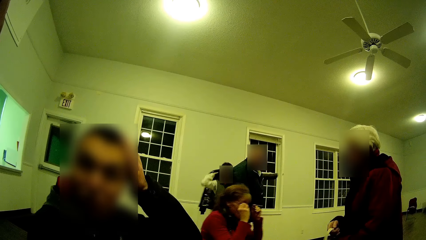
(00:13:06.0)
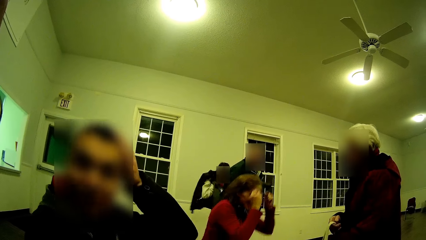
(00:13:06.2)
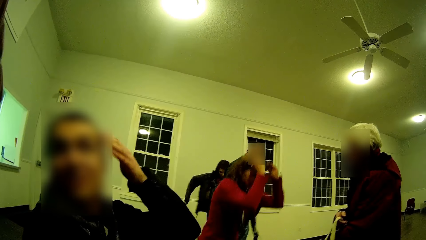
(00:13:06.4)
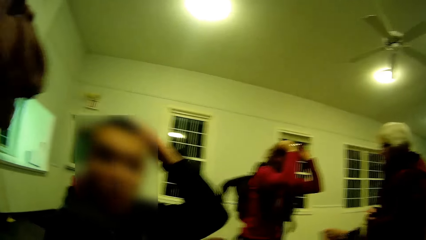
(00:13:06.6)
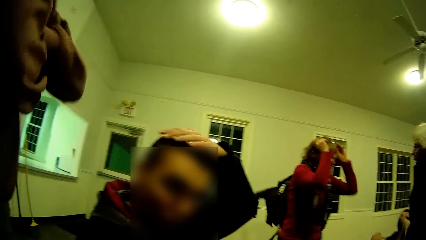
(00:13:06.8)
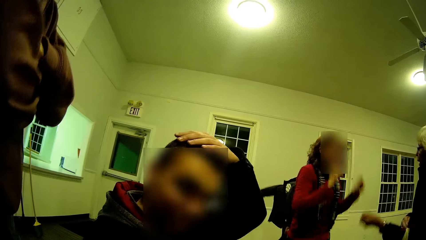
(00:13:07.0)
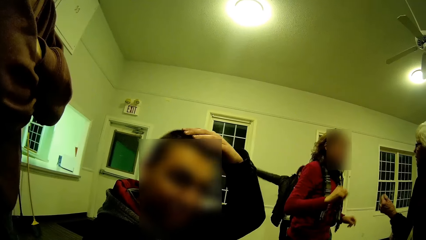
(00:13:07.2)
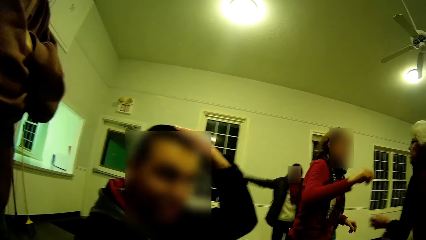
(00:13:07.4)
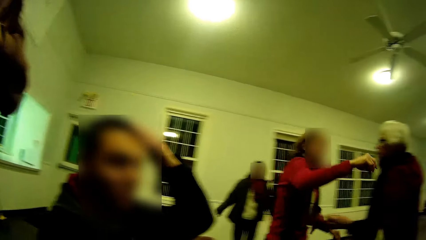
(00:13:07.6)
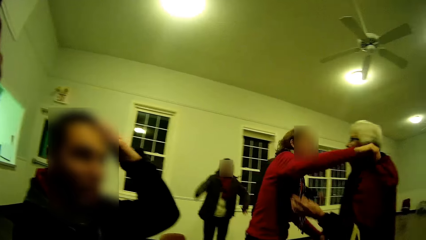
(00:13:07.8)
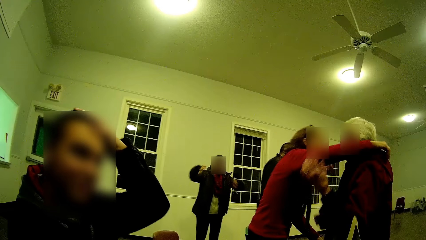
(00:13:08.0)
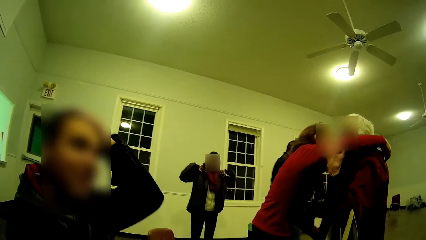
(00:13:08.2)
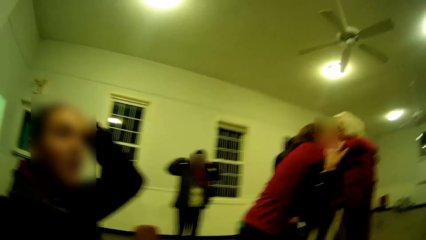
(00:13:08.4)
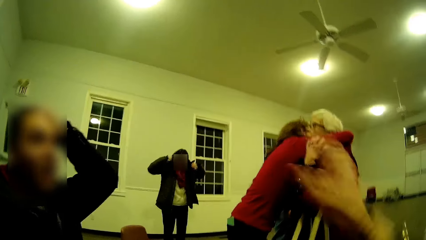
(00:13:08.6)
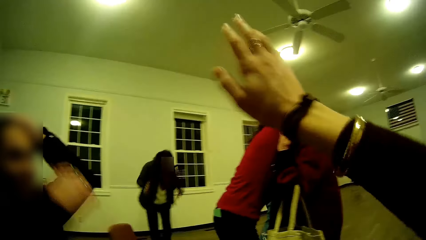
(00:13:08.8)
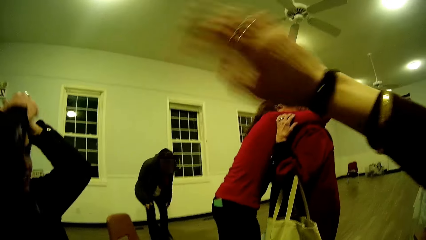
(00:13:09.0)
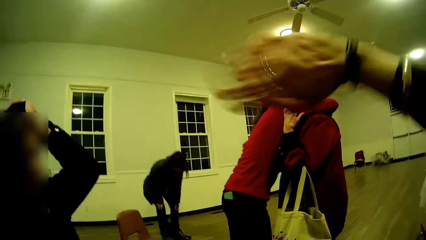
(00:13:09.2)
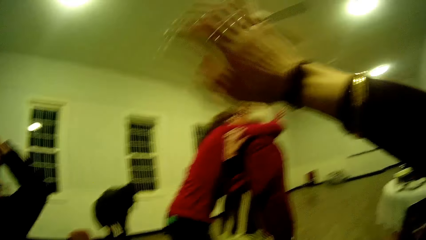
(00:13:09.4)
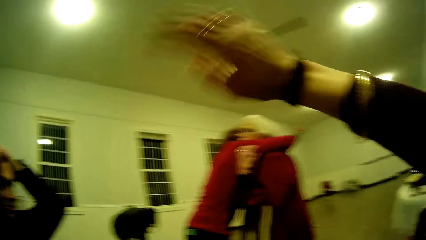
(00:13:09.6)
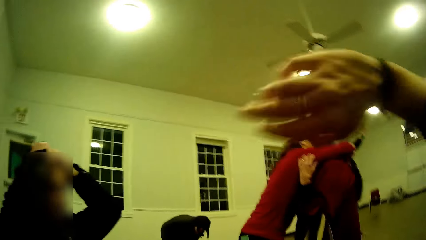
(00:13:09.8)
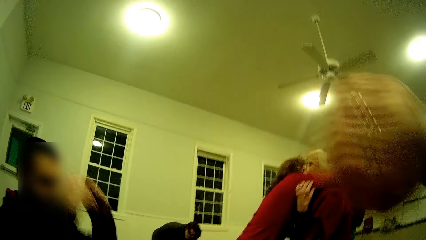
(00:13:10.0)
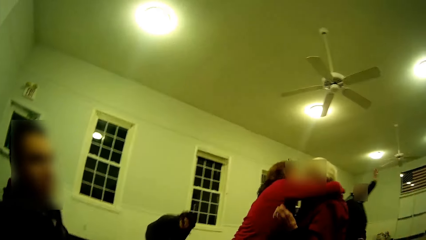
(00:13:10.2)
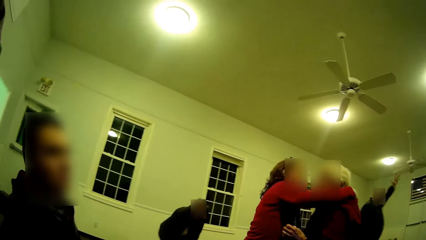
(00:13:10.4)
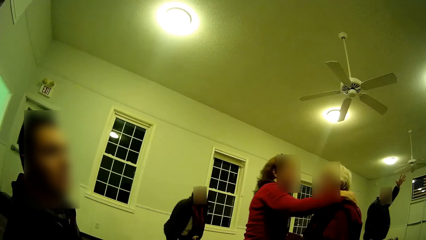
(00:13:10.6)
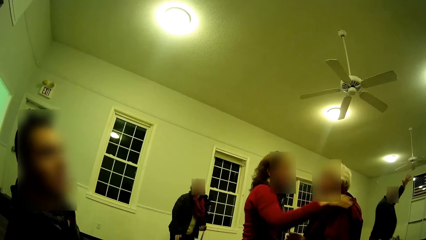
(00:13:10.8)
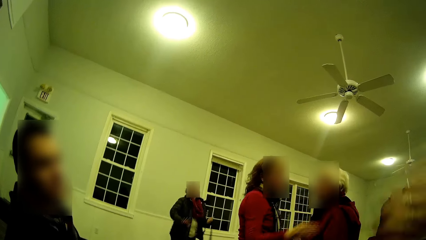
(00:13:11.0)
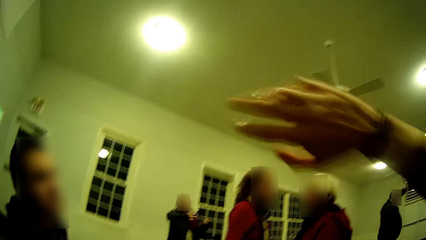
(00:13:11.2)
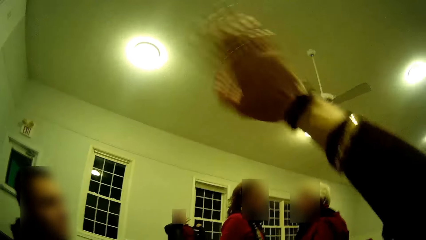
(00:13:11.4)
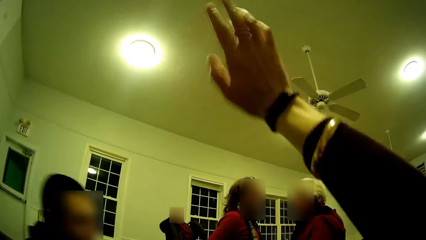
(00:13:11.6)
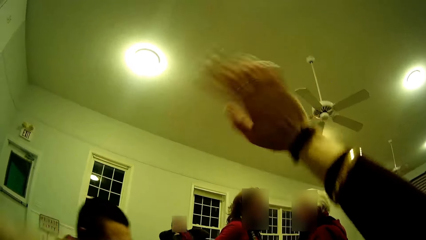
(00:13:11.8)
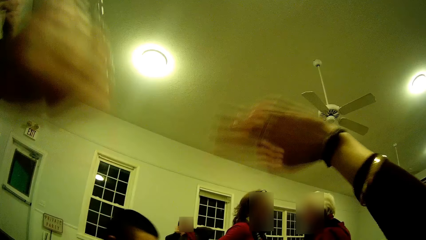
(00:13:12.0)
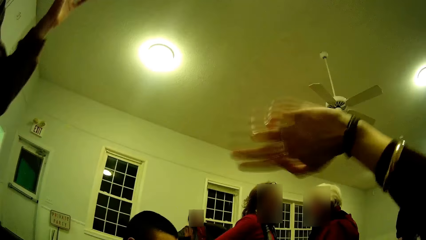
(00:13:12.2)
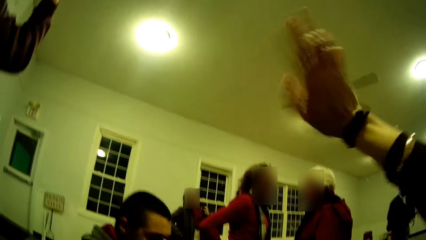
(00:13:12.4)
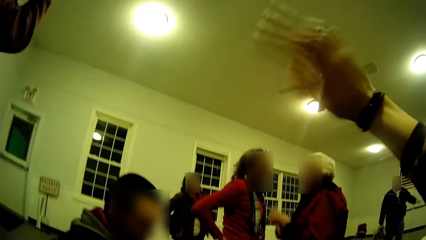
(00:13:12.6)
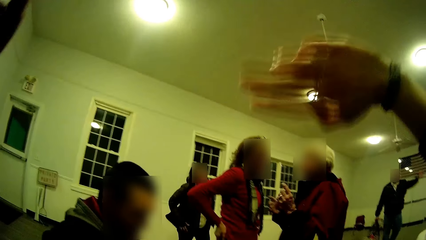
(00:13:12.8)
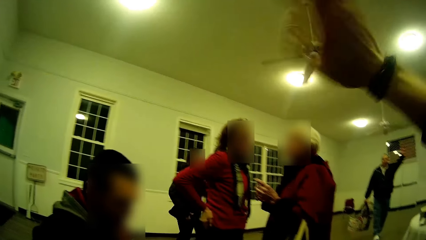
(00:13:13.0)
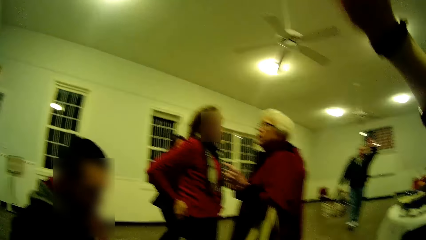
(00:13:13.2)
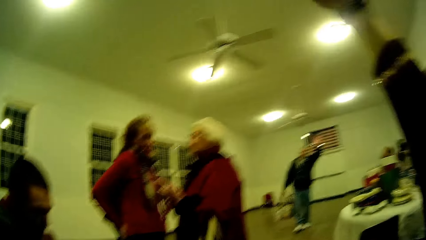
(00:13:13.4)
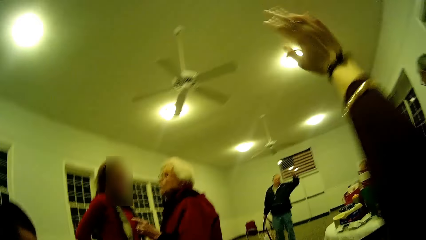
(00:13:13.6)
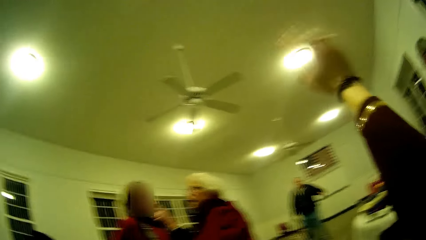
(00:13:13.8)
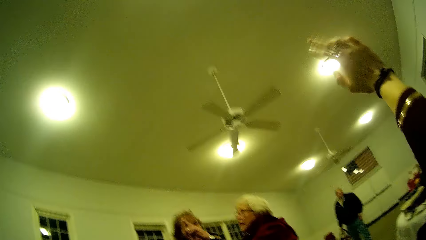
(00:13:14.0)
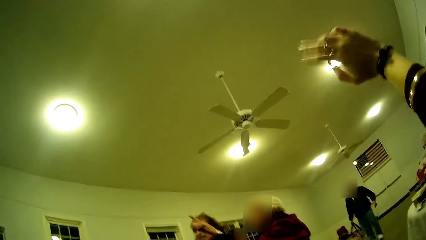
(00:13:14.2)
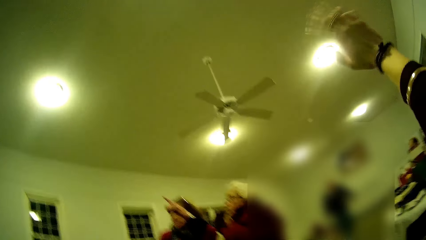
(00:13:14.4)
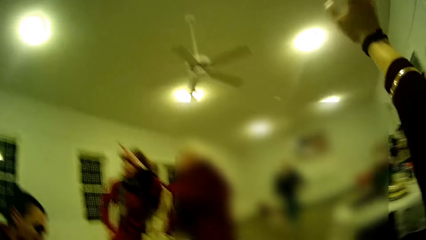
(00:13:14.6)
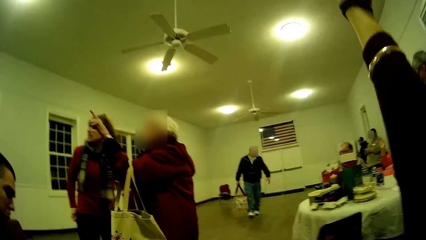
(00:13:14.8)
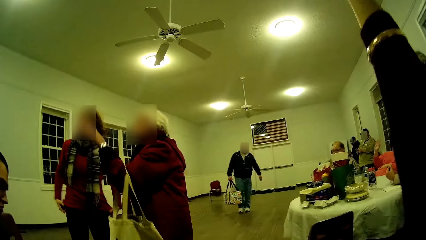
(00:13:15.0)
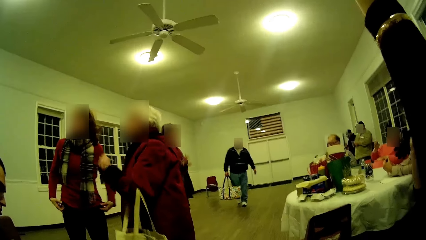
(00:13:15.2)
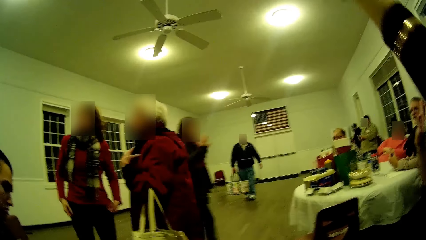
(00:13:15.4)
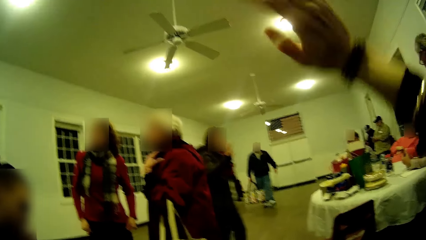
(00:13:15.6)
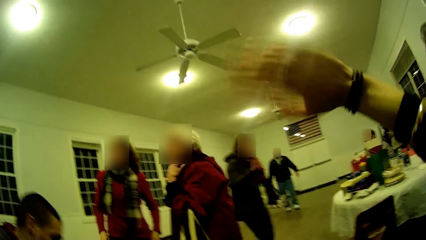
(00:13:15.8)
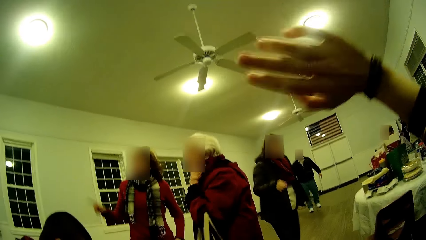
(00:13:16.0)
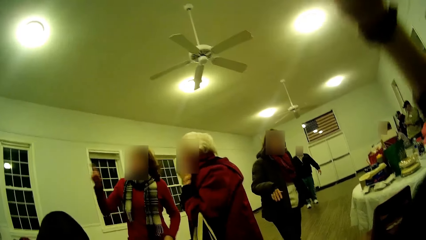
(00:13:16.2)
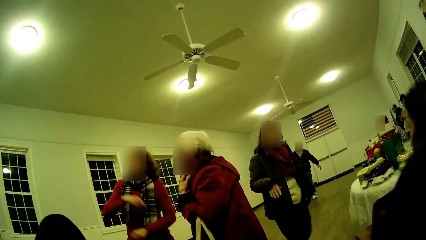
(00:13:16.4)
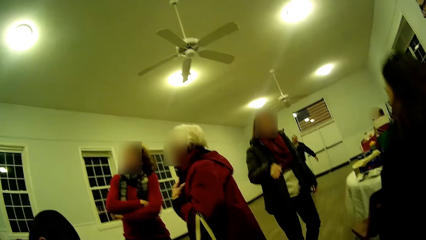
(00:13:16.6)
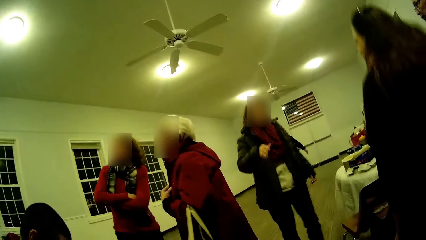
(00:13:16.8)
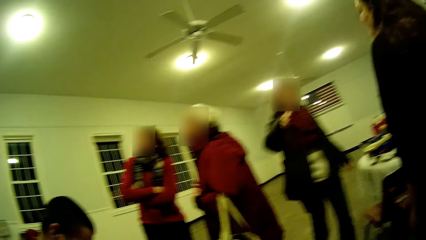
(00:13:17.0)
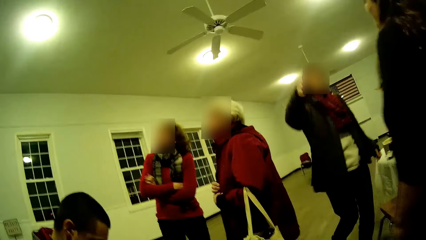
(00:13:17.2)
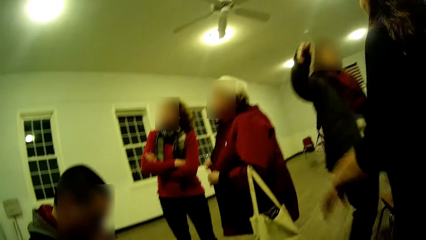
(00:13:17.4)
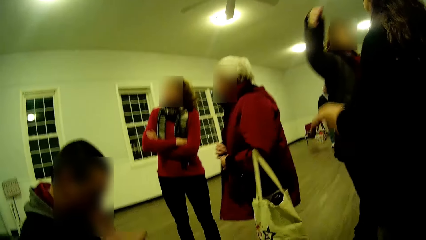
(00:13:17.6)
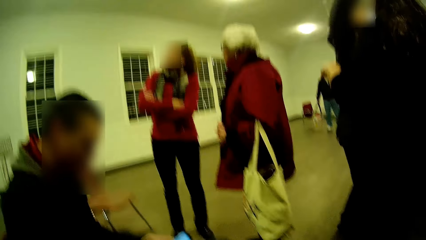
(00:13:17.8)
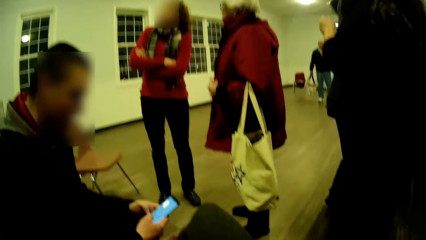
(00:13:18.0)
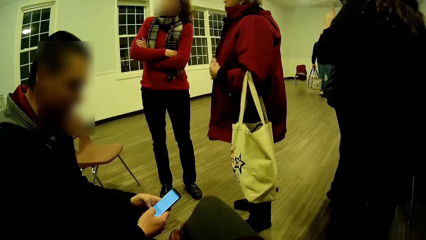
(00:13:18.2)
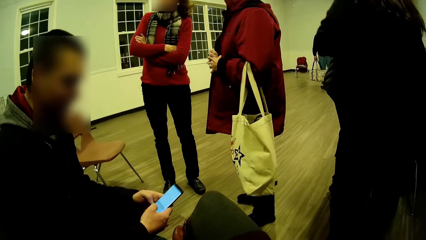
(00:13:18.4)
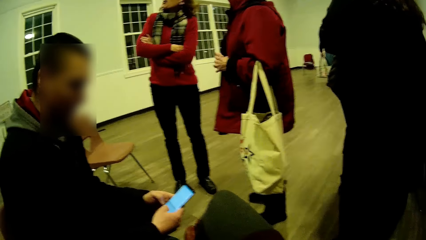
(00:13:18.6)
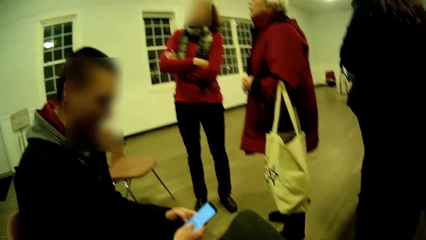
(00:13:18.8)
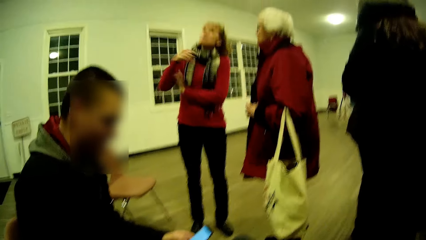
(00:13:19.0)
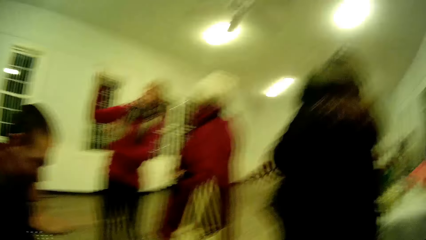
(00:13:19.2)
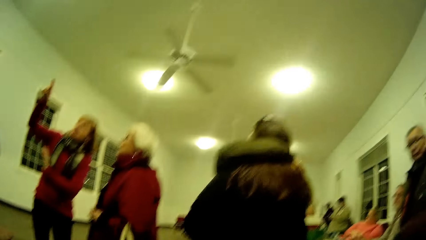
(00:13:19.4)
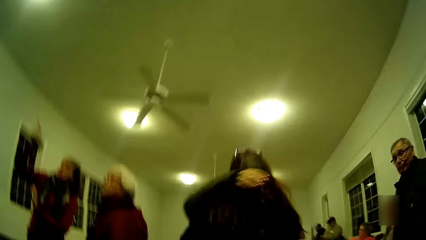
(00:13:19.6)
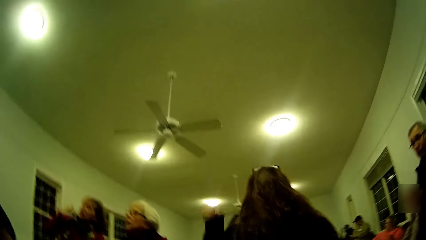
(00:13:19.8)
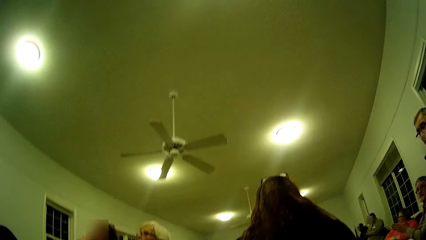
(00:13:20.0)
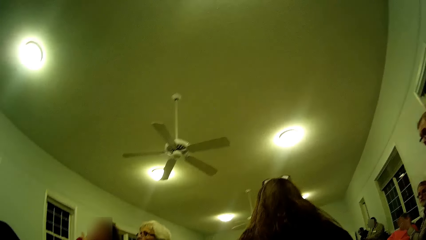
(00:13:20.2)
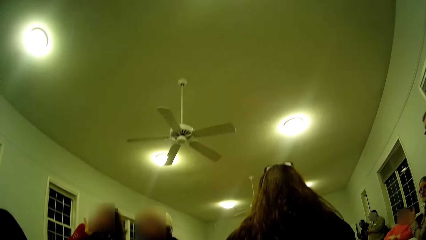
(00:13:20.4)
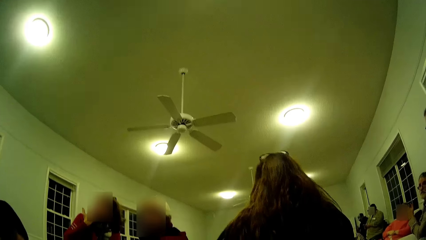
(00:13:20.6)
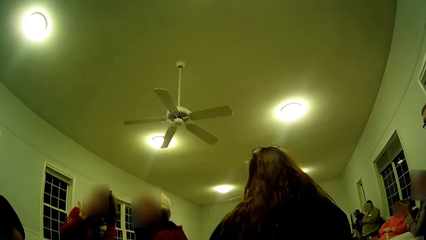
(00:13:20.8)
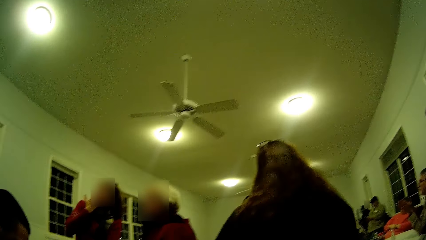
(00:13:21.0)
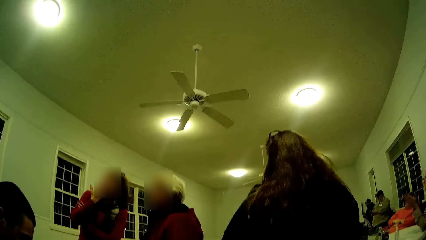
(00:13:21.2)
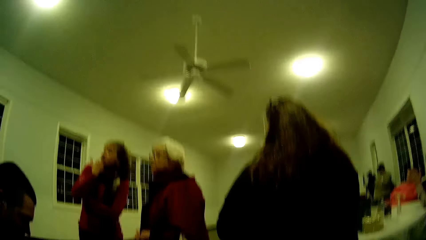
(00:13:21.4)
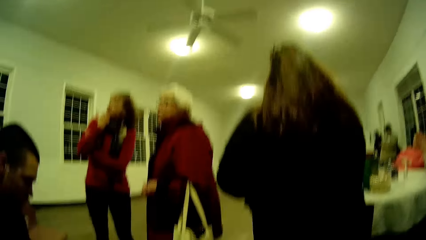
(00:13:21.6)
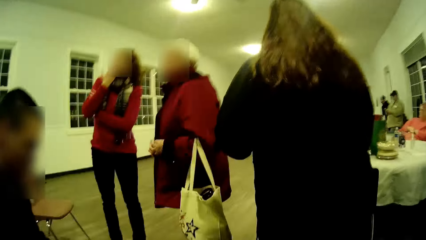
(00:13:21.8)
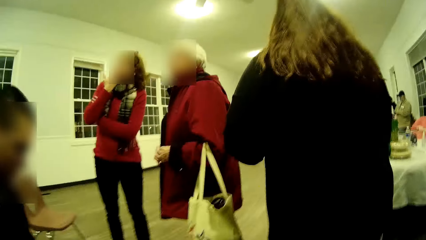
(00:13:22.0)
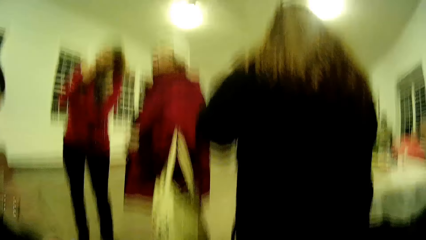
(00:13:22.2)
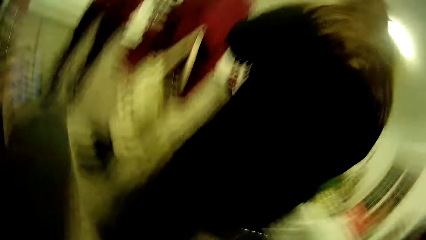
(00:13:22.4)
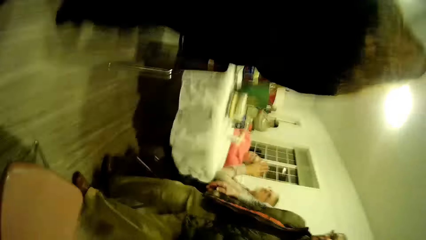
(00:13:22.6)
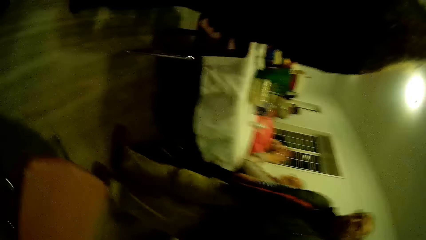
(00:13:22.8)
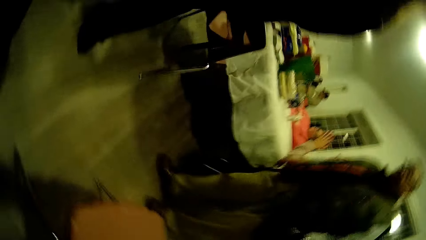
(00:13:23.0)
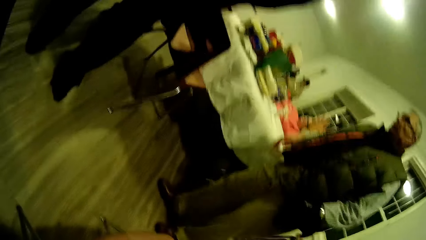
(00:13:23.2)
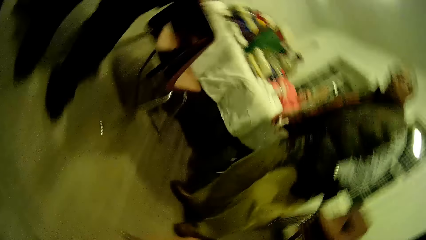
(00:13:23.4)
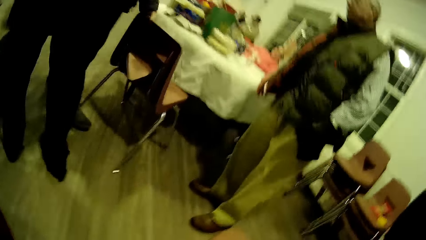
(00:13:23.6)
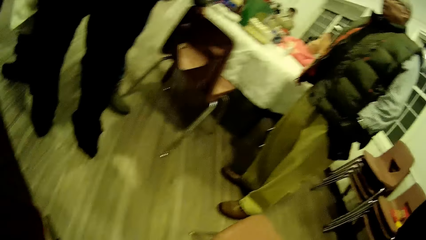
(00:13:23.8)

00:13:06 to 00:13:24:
A man touches his hair. The camera wearer waves his hand. The man looks at his phone.
